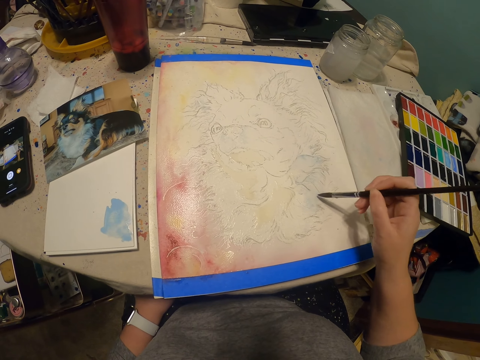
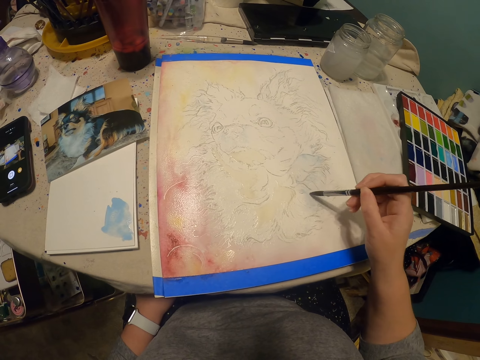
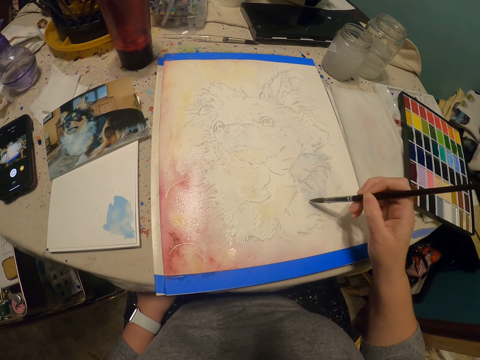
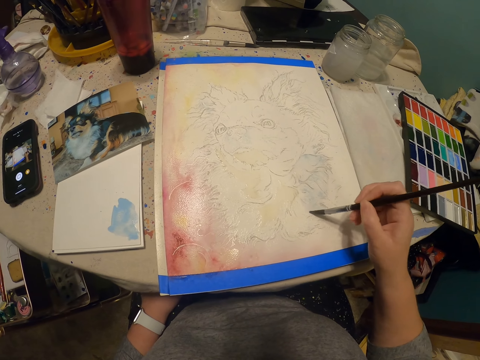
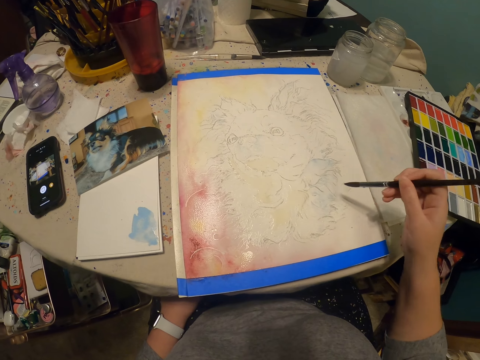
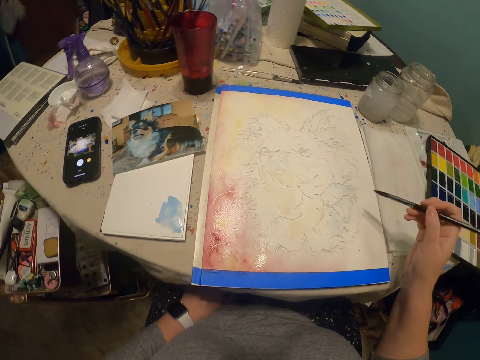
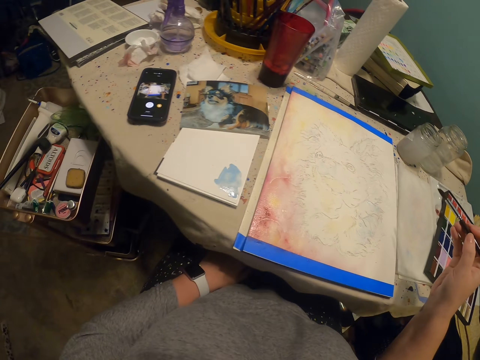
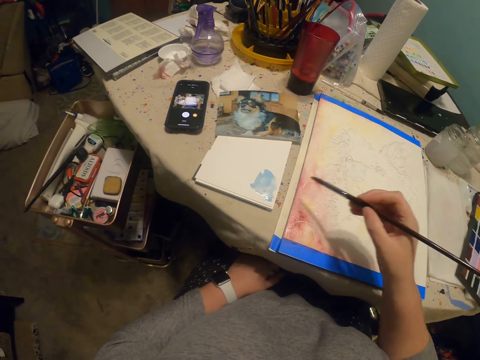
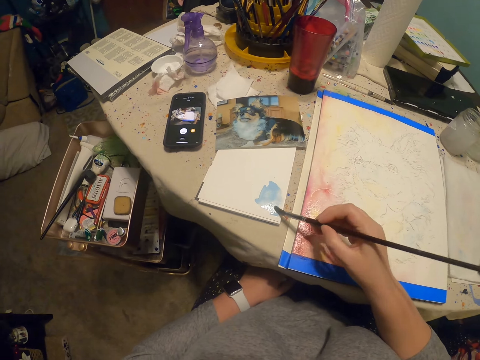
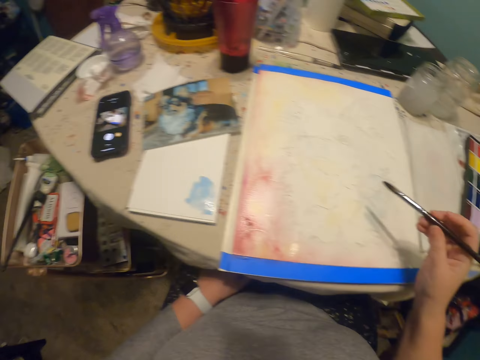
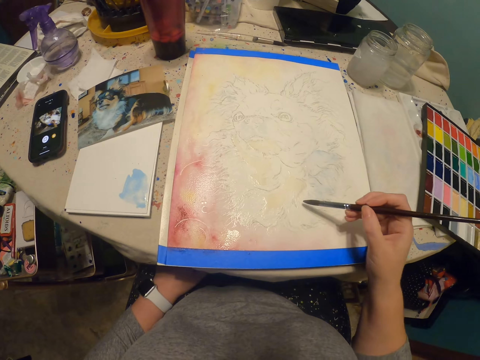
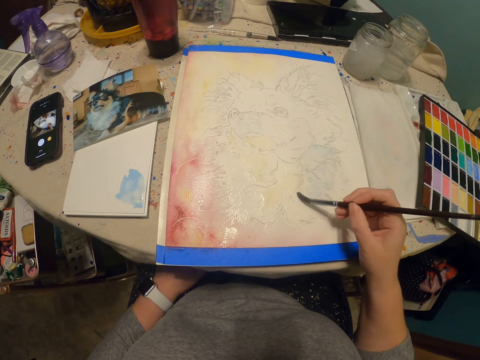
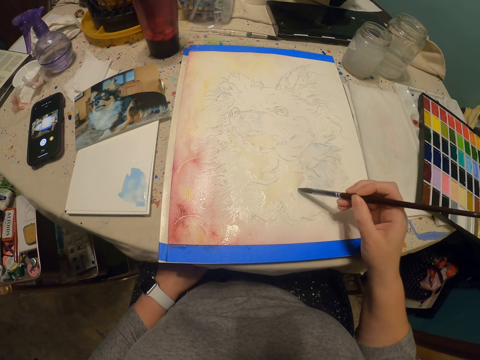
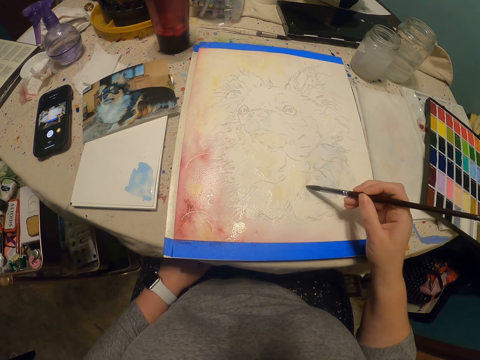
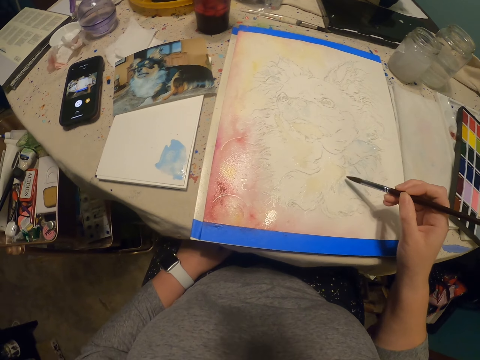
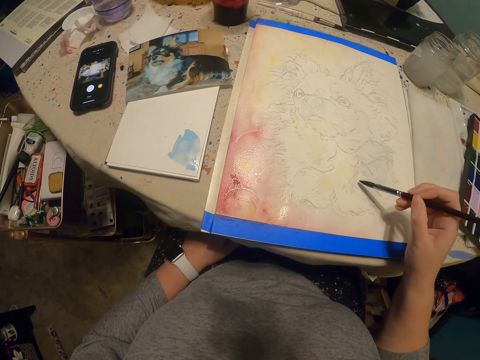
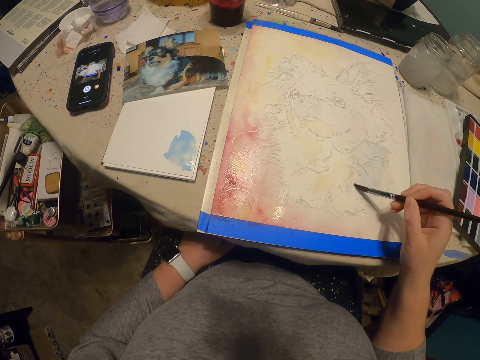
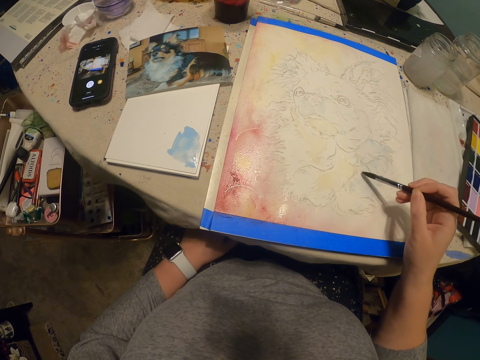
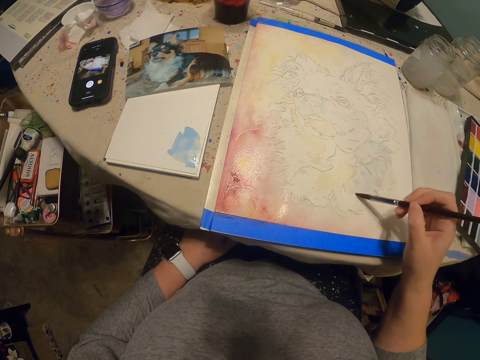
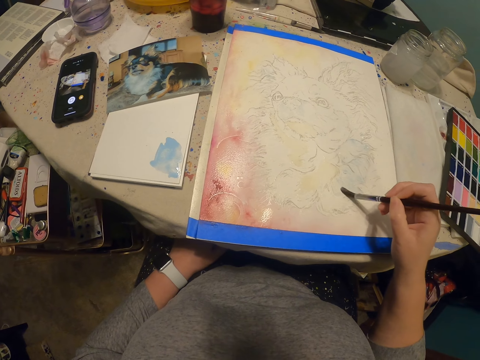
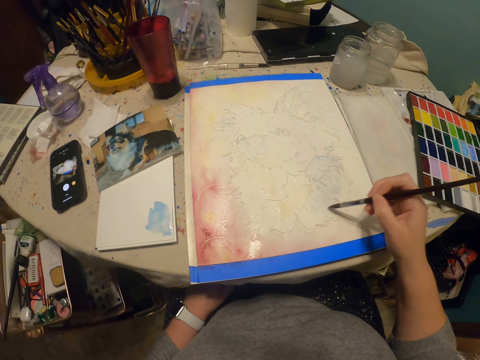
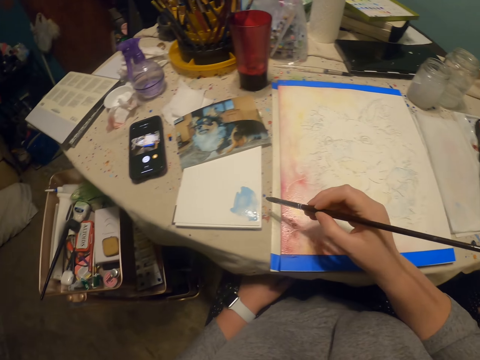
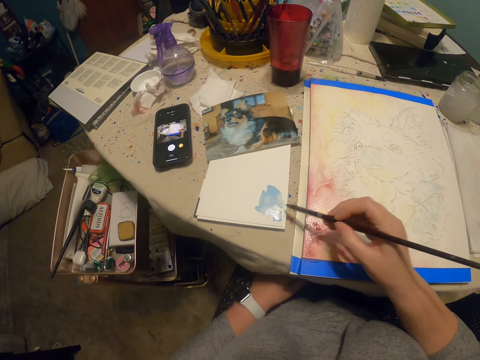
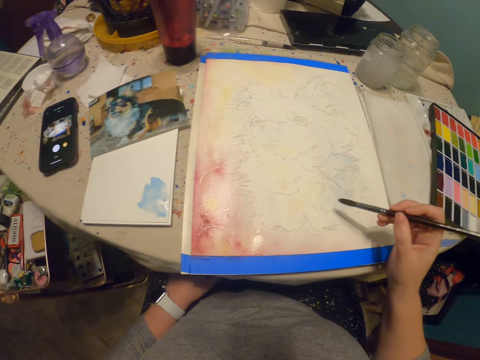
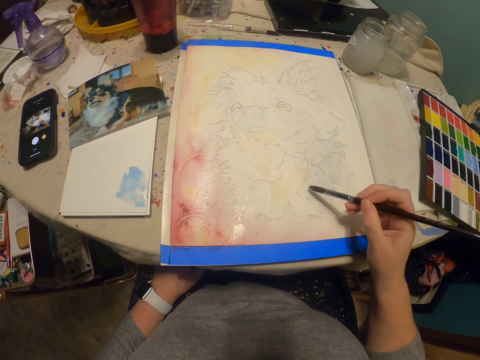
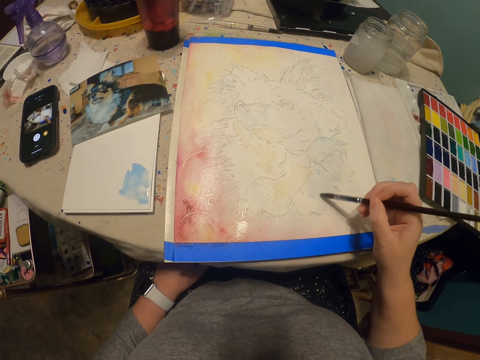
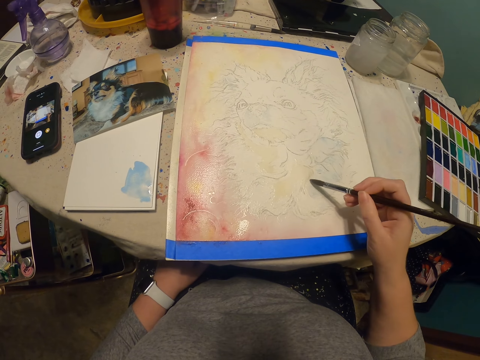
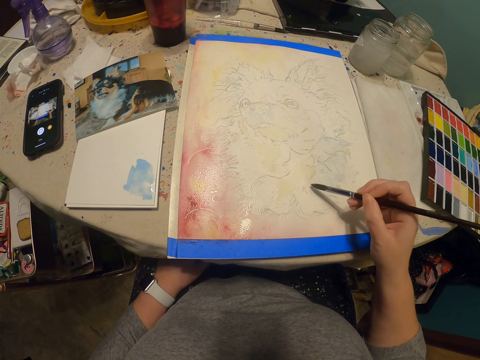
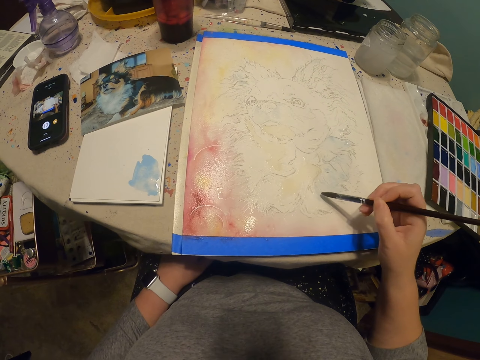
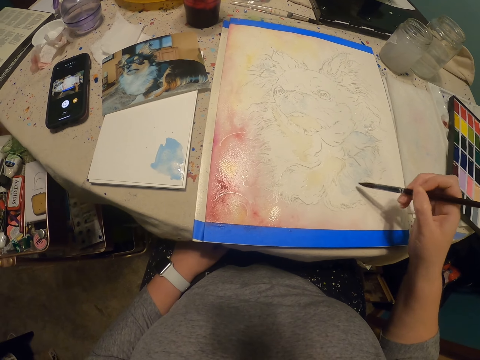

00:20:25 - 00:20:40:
The camera wearer mixes the paint. They paint. They mix the paint. They paint.

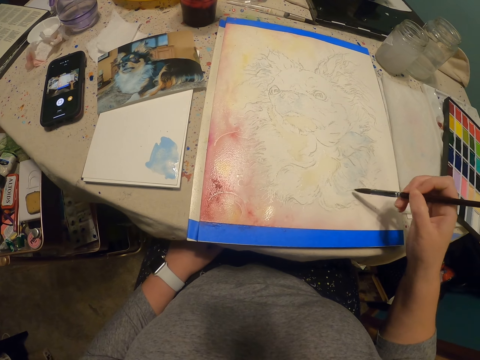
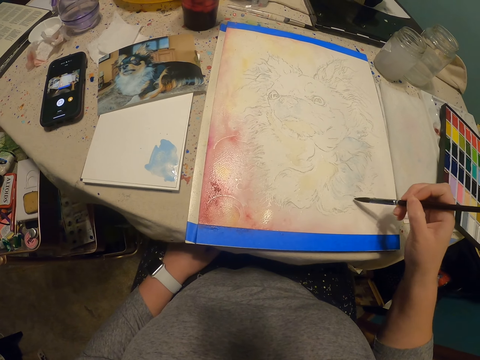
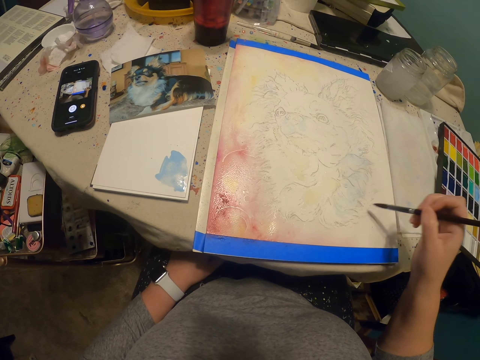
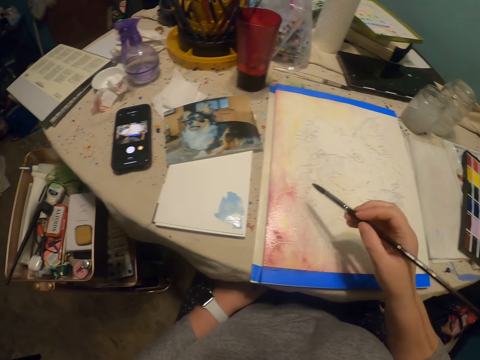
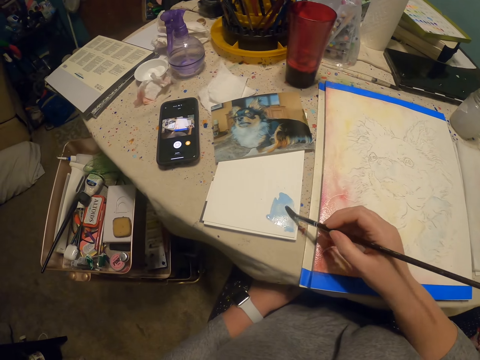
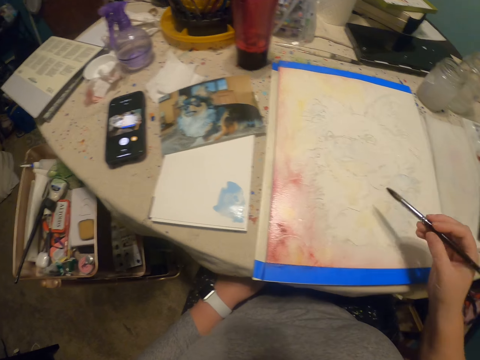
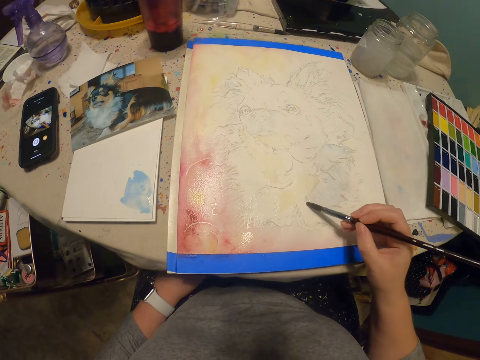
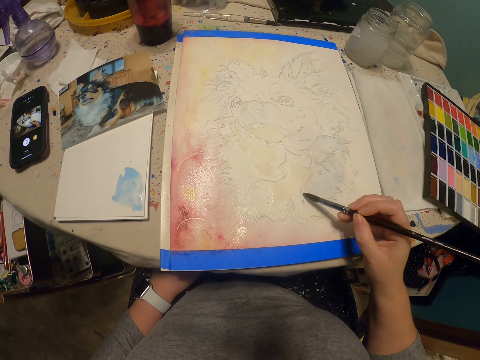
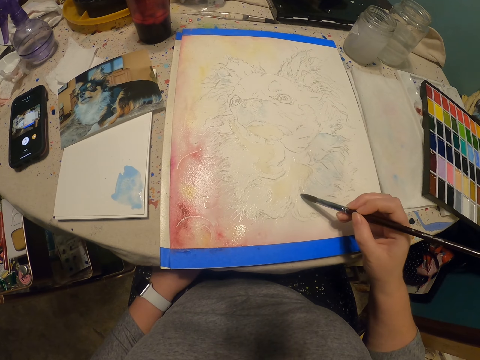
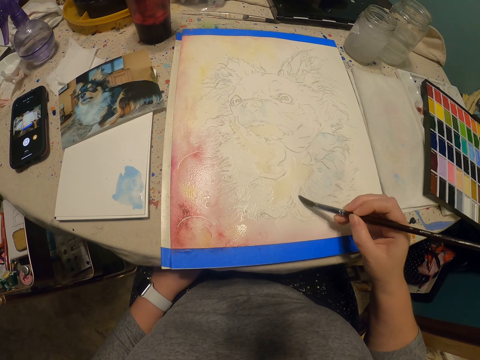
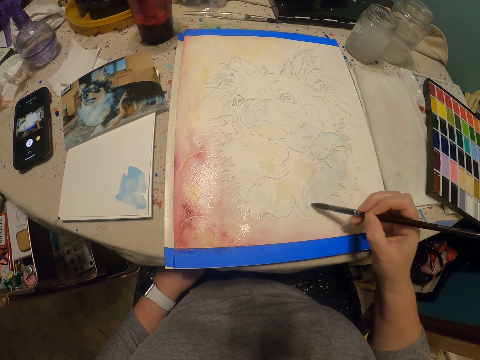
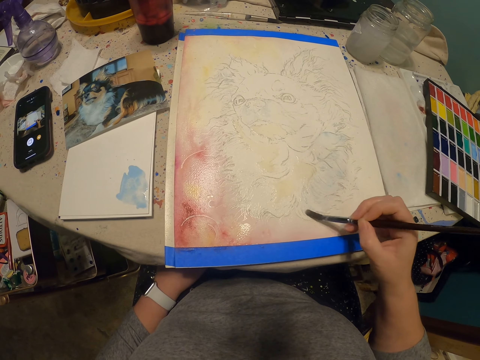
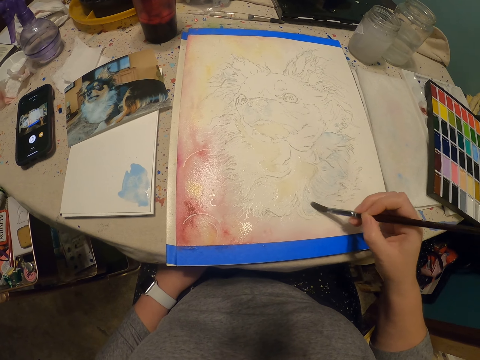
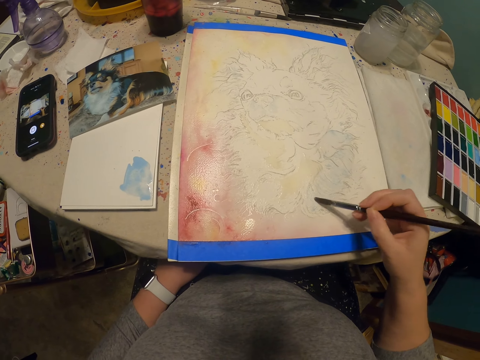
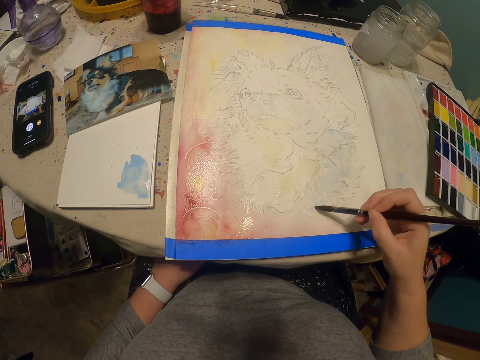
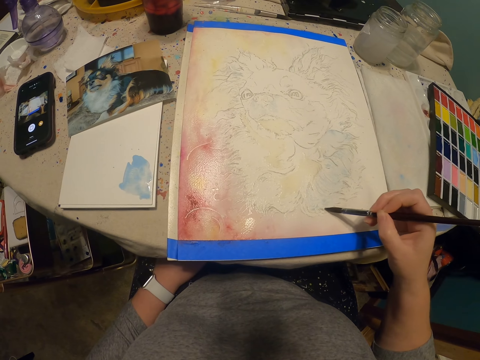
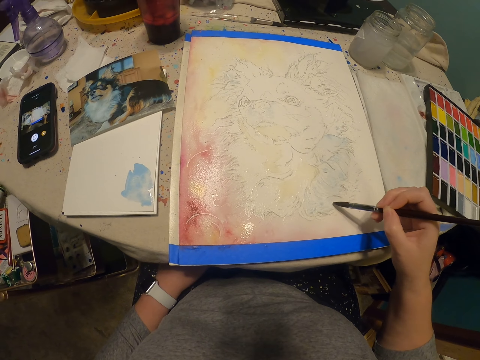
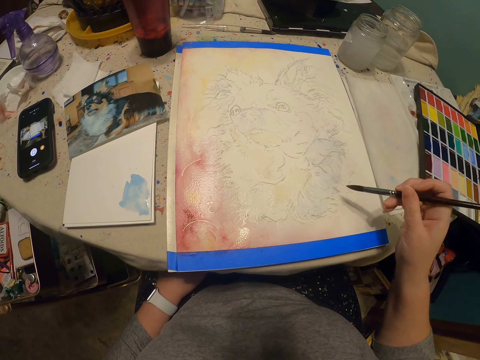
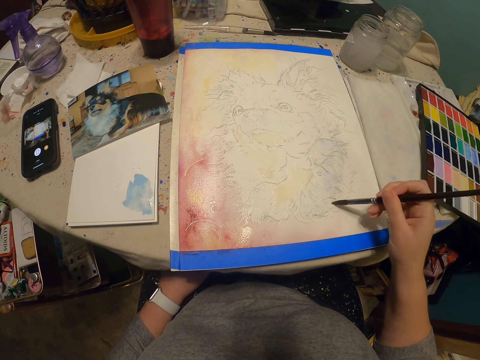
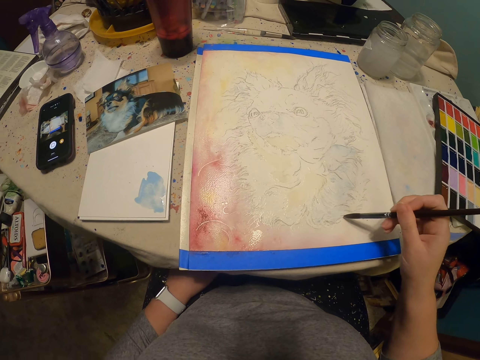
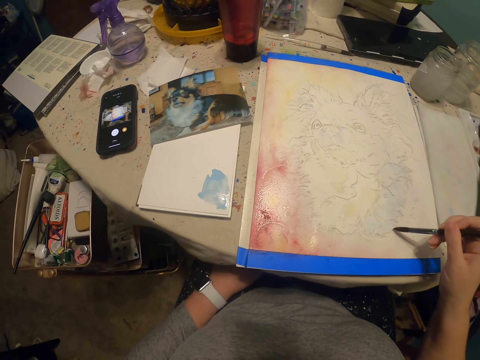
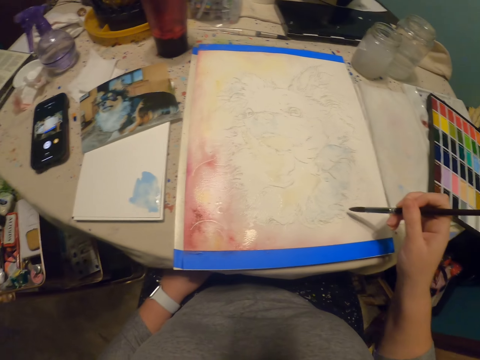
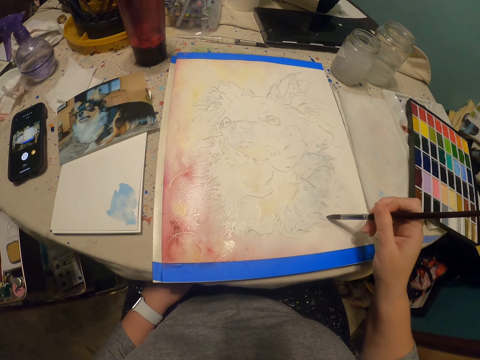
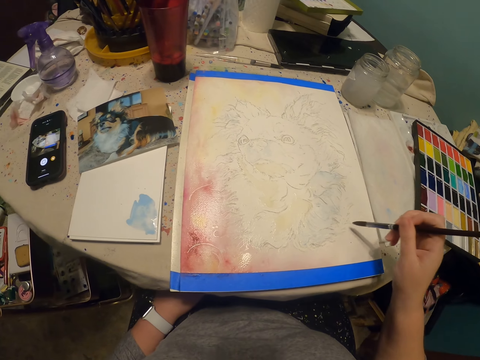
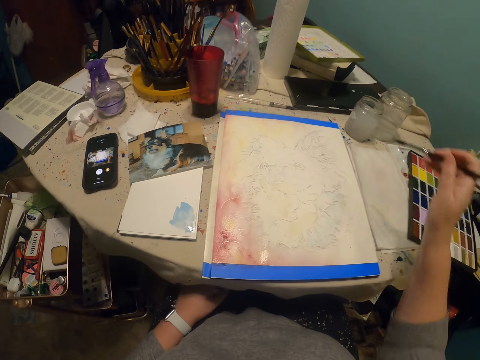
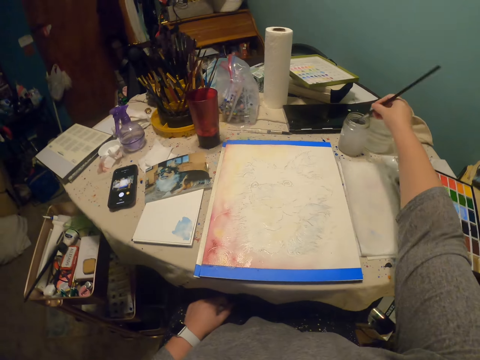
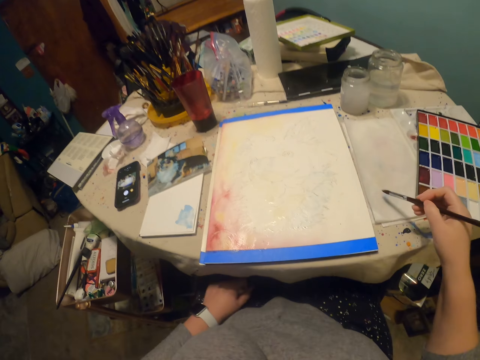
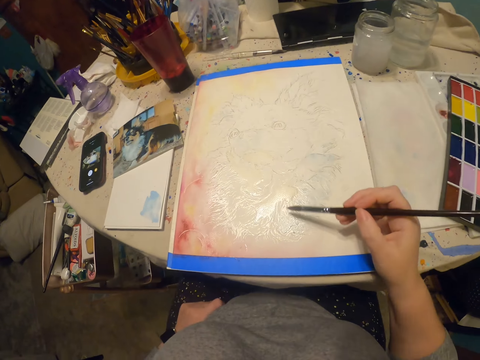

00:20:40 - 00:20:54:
The camera wearer scoops the paint. They paint. They dip the paint brush in the bottle of water.
